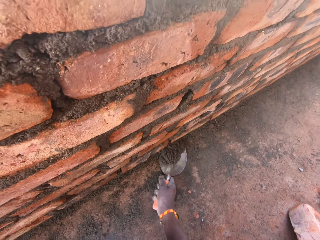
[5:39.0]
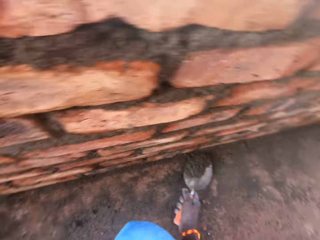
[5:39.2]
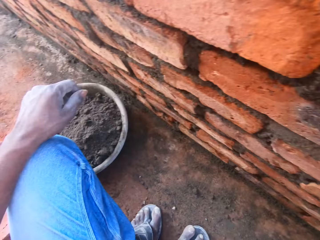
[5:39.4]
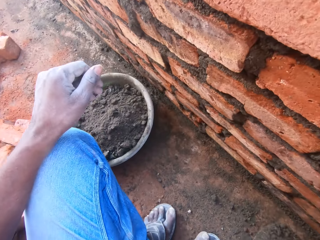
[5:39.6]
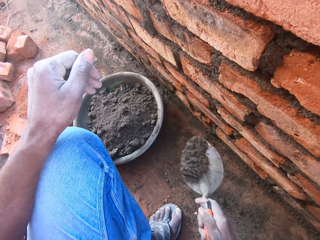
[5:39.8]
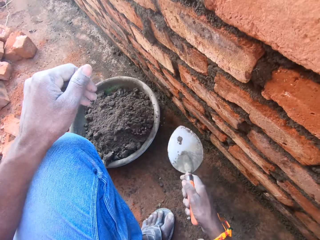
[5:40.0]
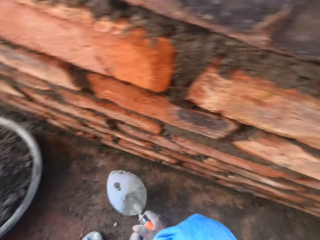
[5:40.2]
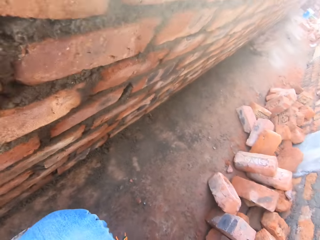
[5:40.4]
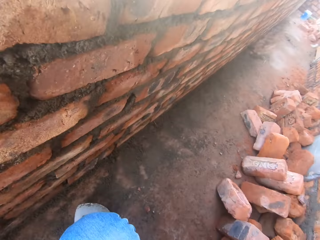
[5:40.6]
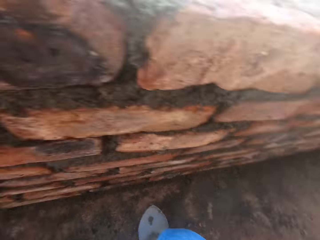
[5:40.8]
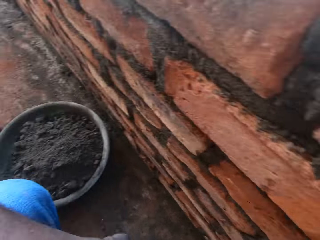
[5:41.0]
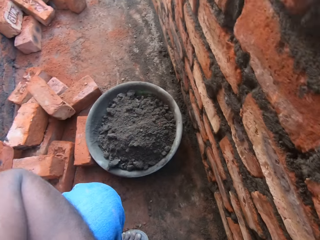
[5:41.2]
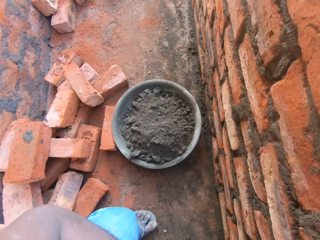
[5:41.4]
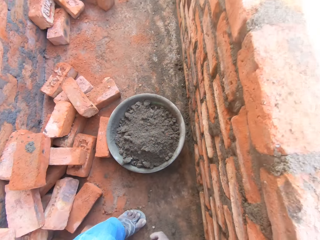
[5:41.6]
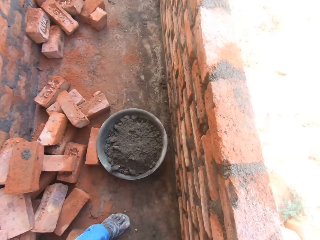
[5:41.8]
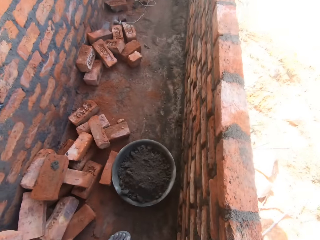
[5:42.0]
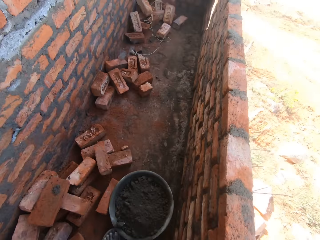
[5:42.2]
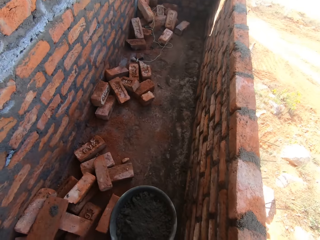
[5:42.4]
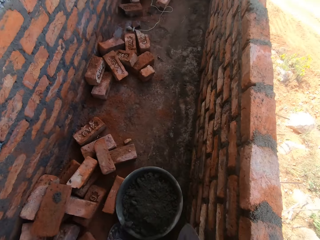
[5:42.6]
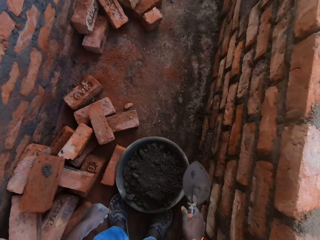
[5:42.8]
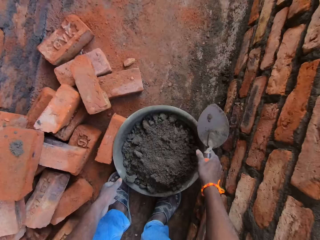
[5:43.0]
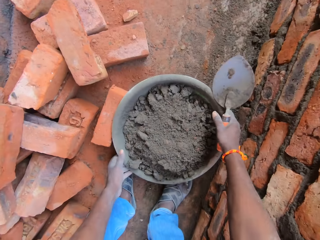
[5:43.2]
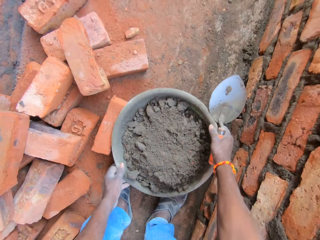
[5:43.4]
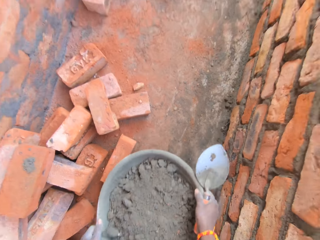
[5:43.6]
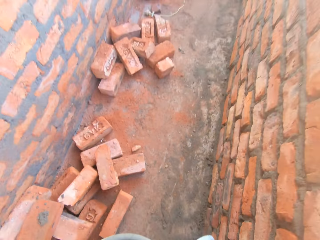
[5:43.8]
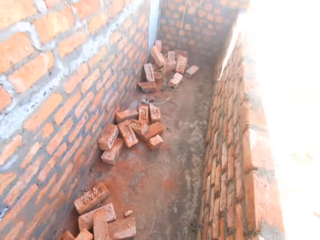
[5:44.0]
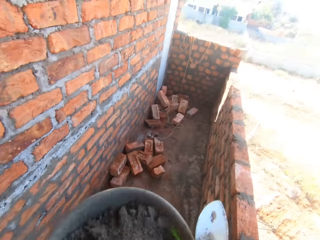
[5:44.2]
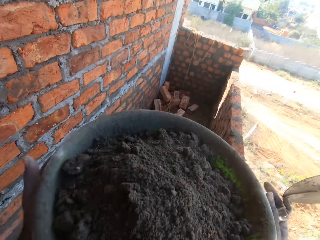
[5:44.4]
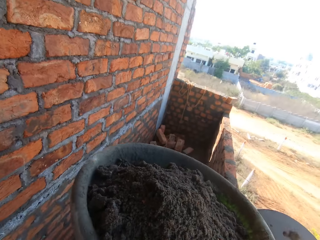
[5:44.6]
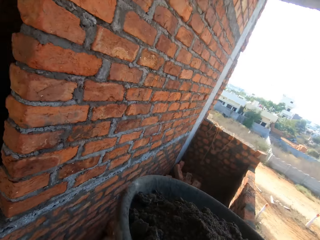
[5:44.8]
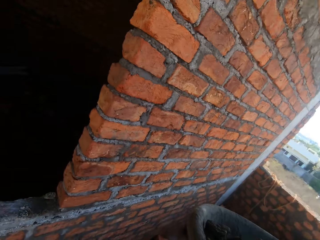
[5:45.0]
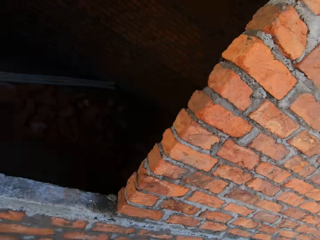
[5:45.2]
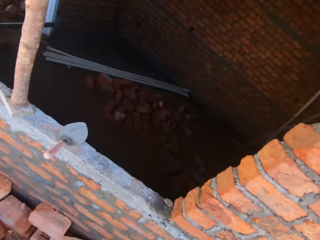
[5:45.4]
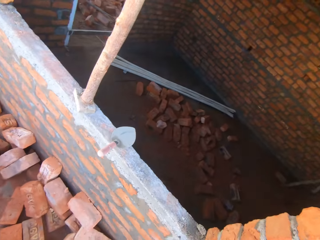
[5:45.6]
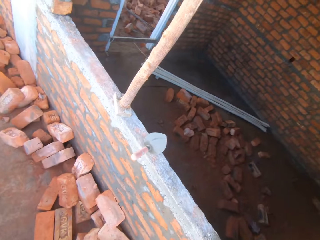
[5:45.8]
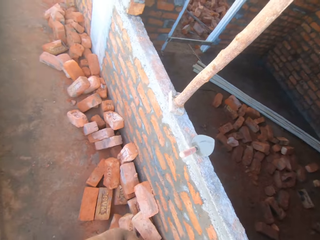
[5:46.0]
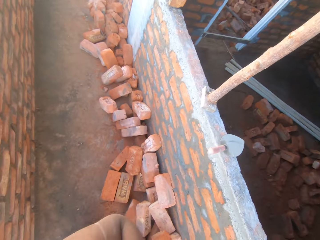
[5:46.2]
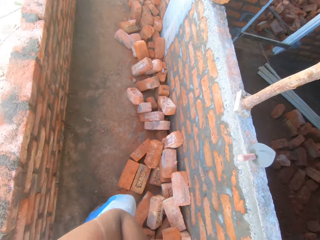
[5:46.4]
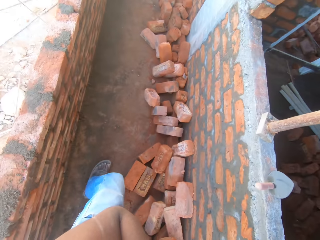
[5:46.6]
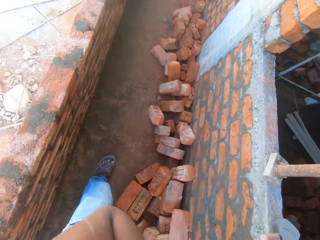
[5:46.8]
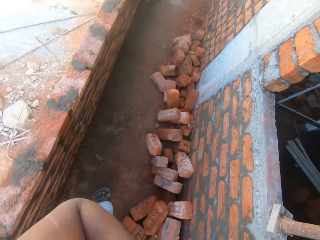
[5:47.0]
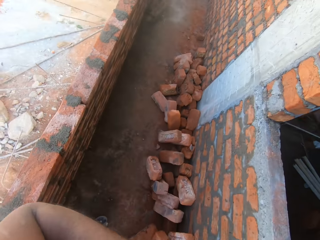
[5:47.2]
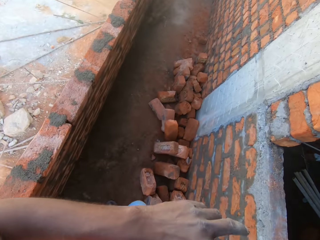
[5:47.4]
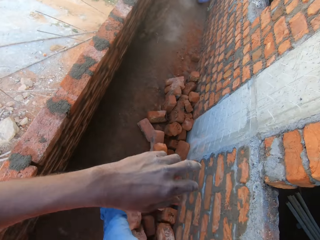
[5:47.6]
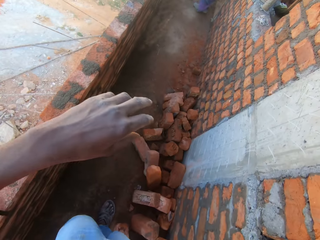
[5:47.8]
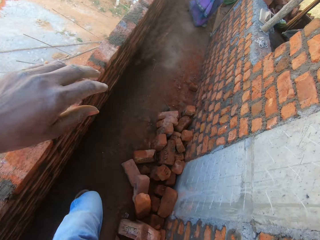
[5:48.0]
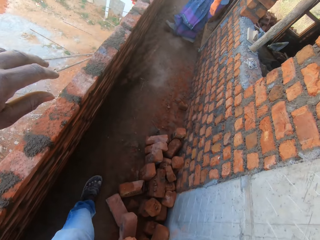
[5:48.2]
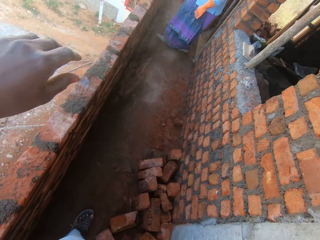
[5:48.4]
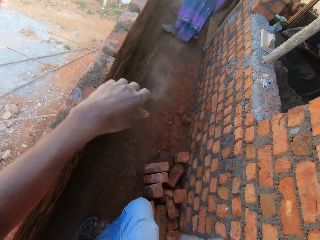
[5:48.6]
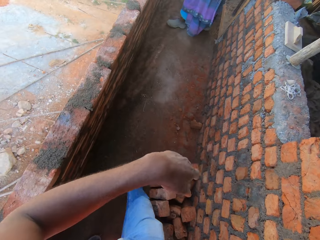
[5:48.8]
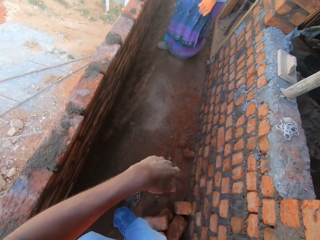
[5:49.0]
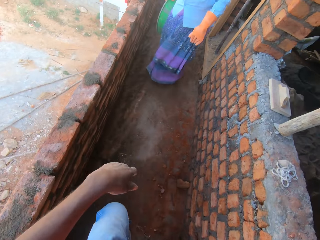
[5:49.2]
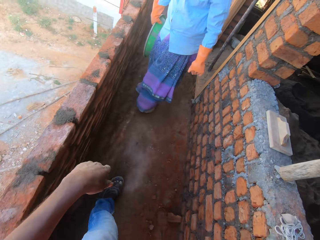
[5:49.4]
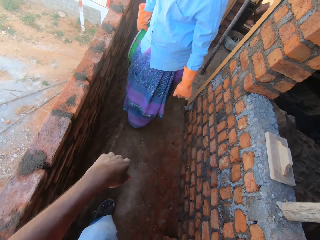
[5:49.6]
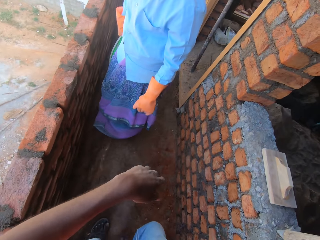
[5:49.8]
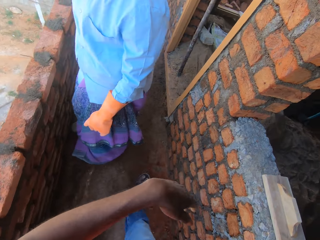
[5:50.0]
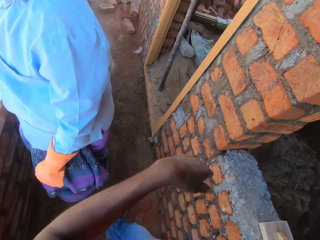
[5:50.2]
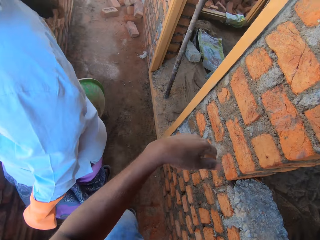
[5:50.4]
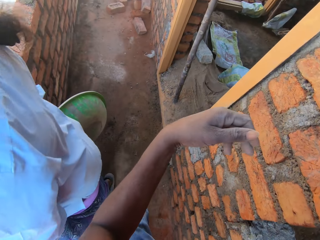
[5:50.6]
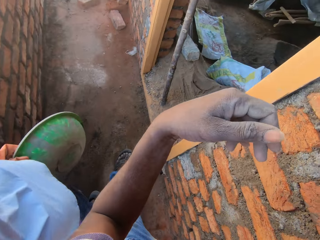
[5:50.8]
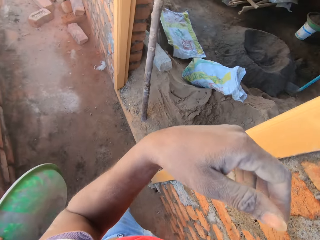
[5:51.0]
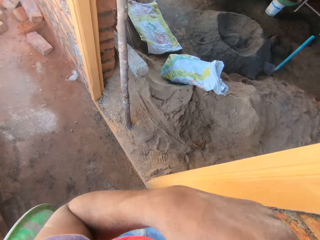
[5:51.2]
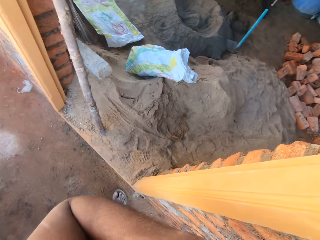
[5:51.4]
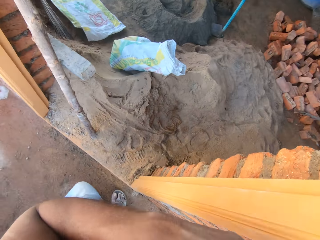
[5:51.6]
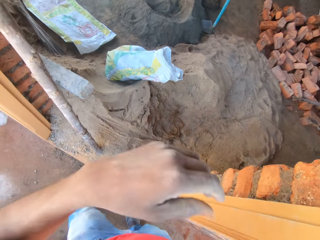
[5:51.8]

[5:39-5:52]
The camera wearer scoops the mortar with the trowel. They put the mortar in the tray. They look around. They carry the tray with both hands. They pick up the basin or tray. They walk in the area. They turn around. They walk along the corridor.

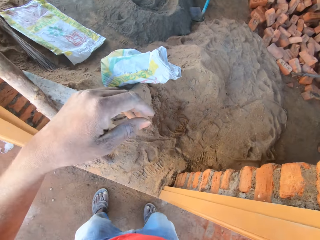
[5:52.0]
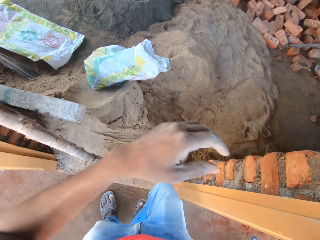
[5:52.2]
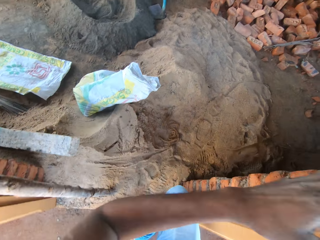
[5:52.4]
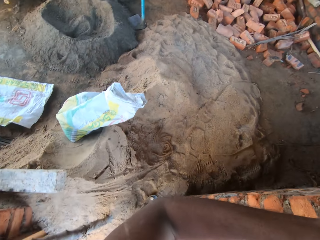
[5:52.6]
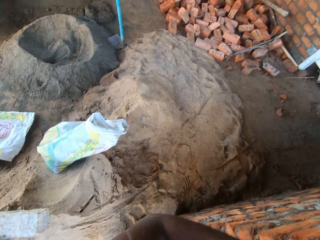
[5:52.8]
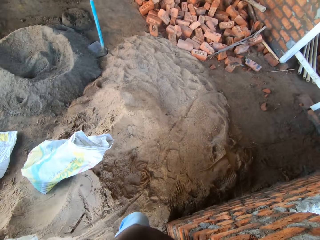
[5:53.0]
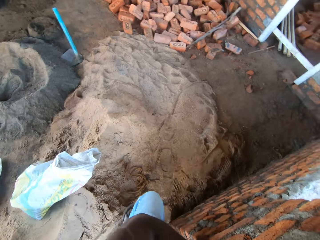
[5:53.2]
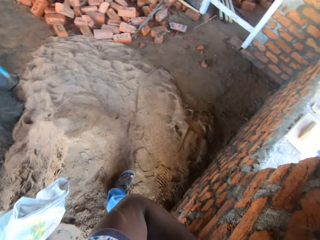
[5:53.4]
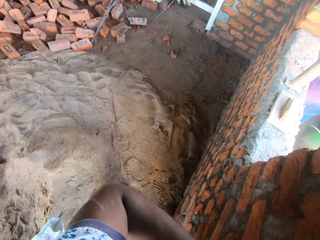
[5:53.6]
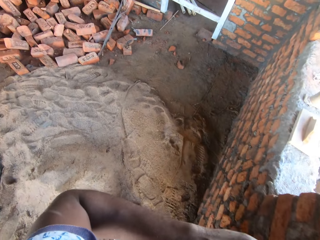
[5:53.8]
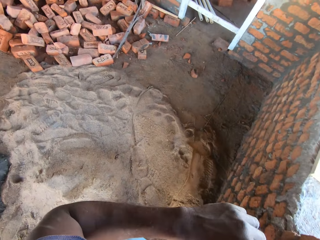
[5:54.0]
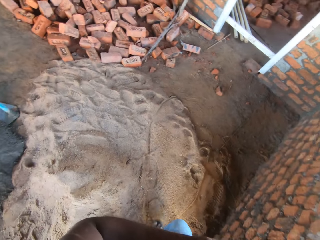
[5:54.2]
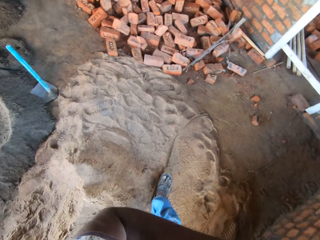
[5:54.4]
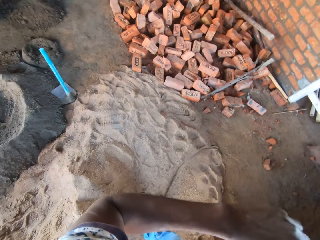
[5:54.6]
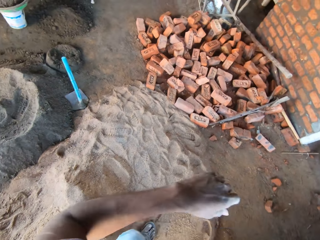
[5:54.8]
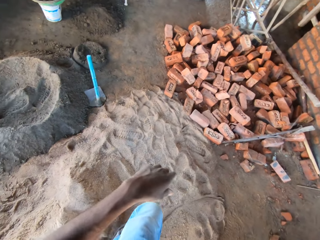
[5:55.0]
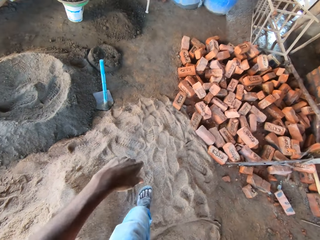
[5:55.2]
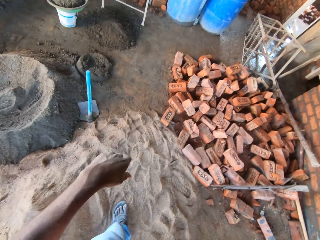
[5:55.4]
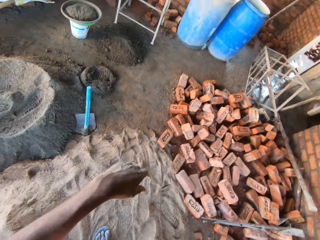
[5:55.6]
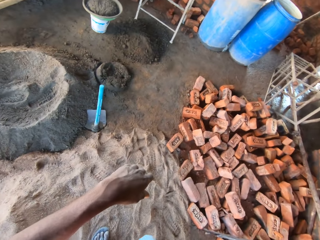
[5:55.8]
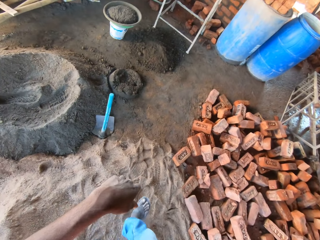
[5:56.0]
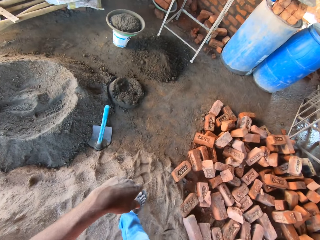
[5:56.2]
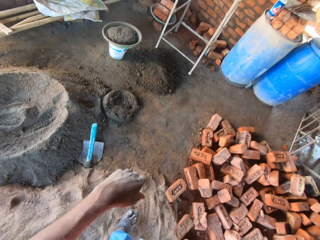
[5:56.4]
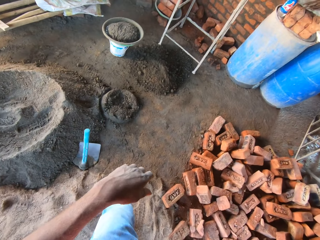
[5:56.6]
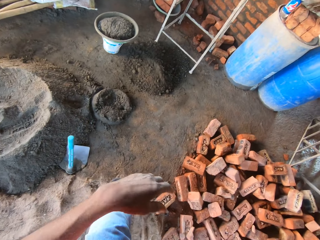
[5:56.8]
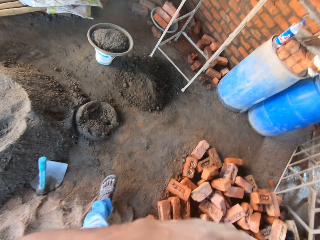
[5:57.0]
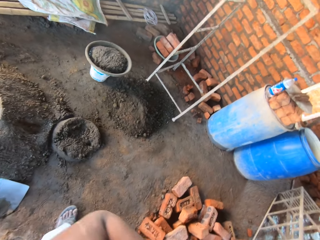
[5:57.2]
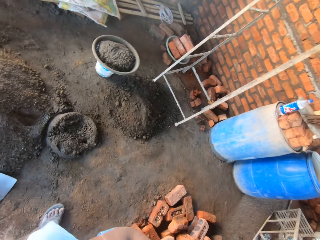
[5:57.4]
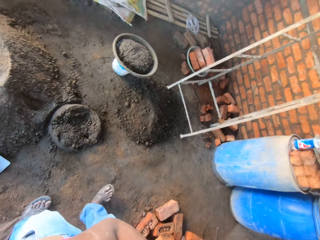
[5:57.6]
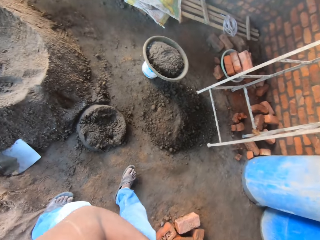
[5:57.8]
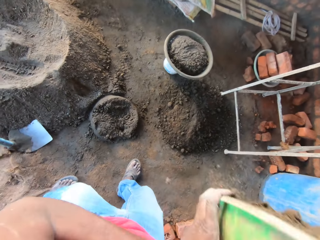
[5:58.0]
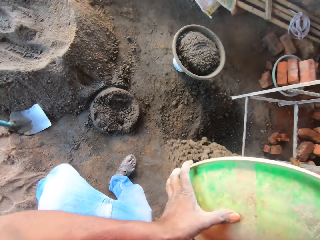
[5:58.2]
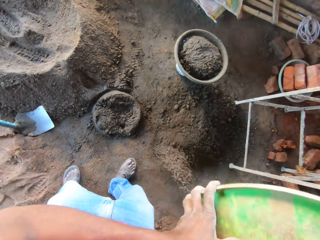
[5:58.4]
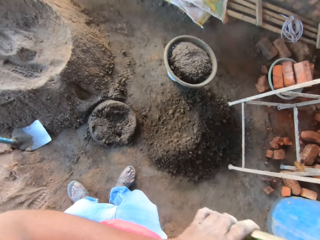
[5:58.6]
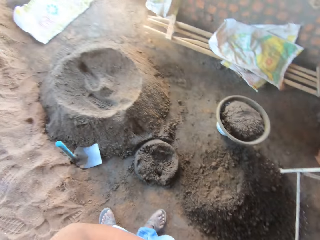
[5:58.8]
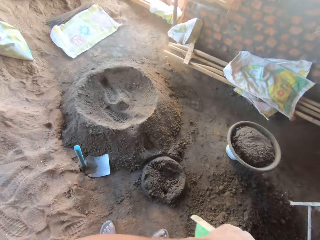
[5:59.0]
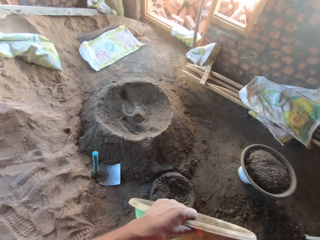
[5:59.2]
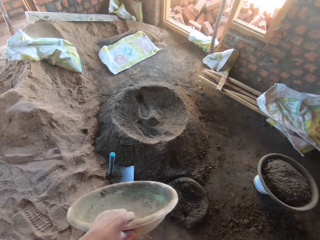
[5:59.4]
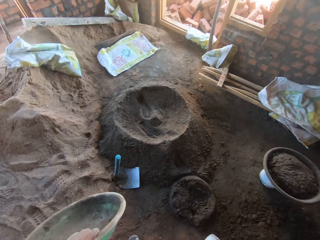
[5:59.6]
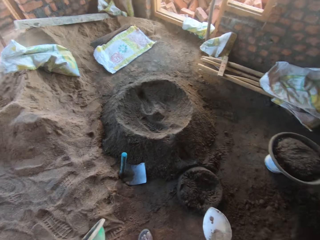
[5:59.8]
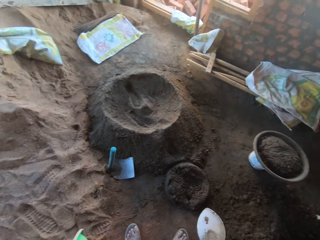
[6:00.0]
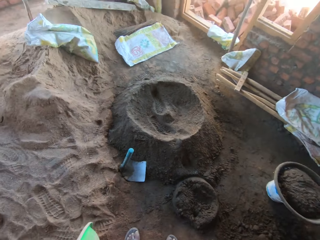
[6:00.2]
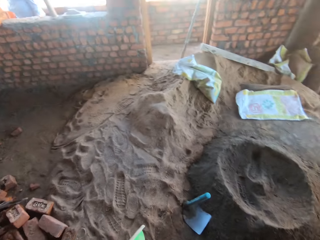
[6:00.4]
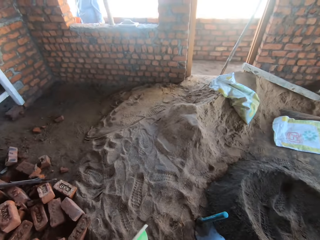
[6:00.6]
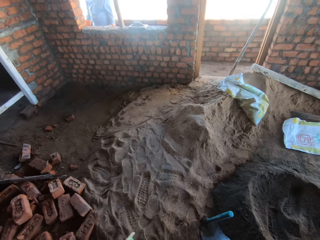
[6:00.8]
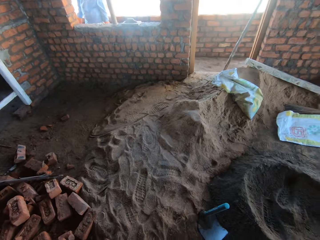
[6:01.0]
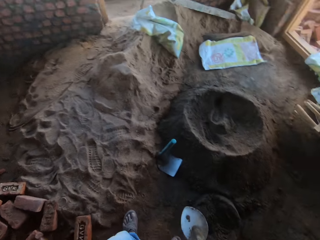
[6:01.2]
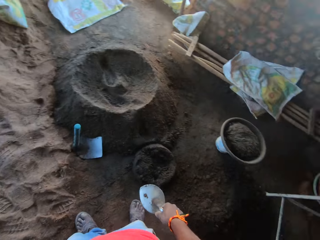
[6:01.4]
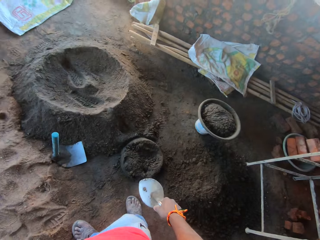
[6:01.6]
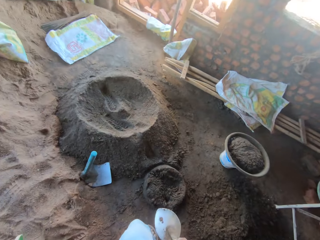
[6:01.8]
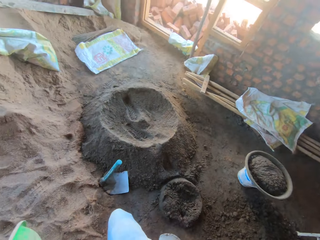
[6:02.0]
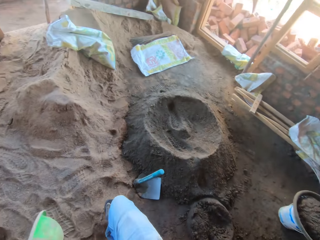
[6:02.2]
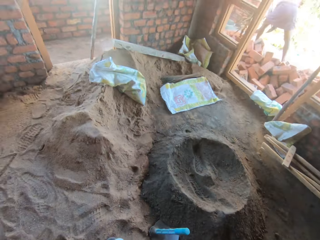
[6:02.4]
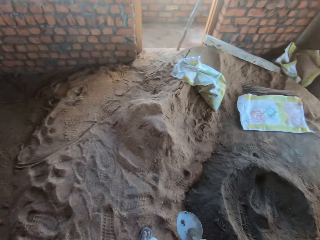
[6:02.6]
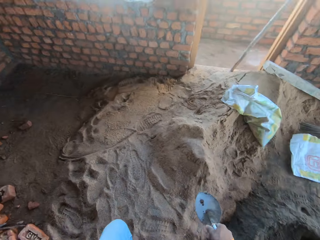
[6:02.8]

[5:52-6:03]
The camera wearer pours the mortar on the ground. They look around.
